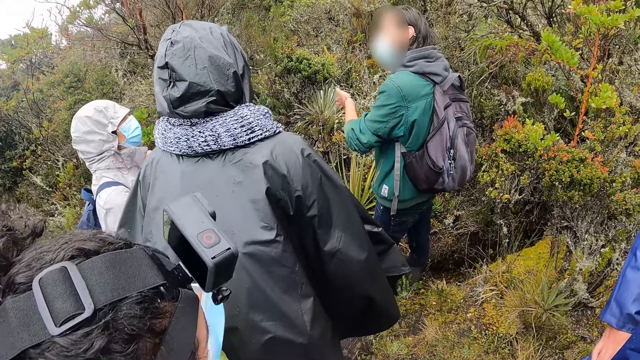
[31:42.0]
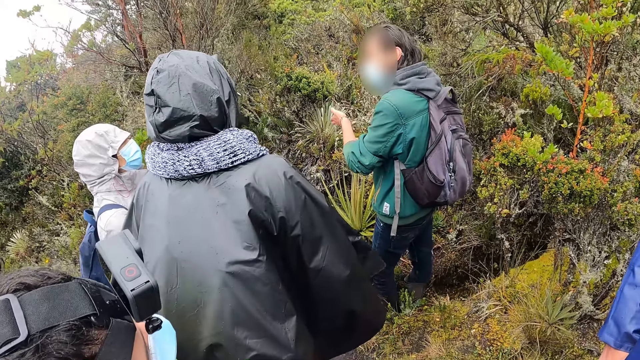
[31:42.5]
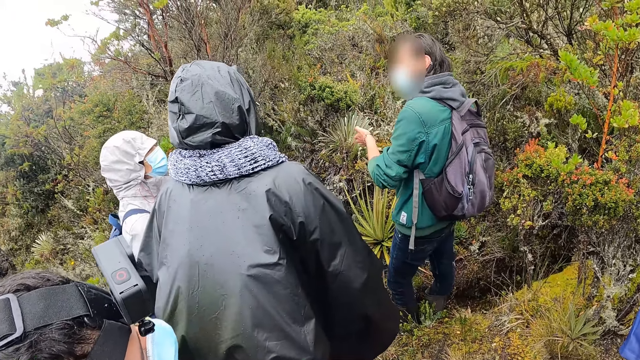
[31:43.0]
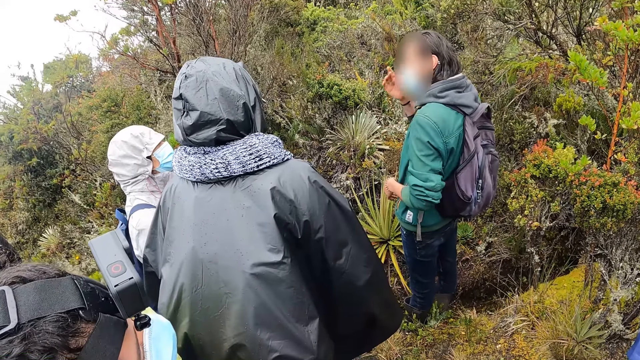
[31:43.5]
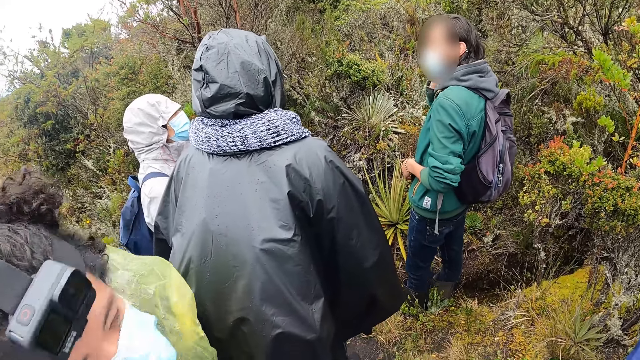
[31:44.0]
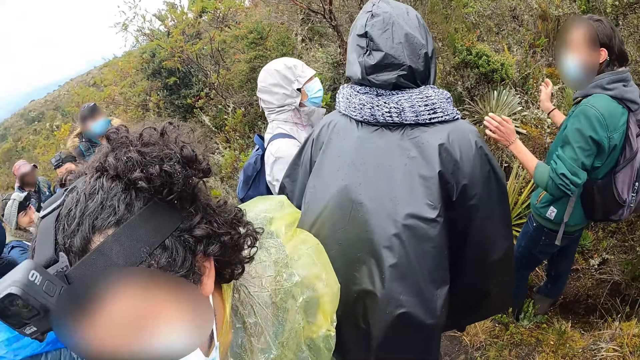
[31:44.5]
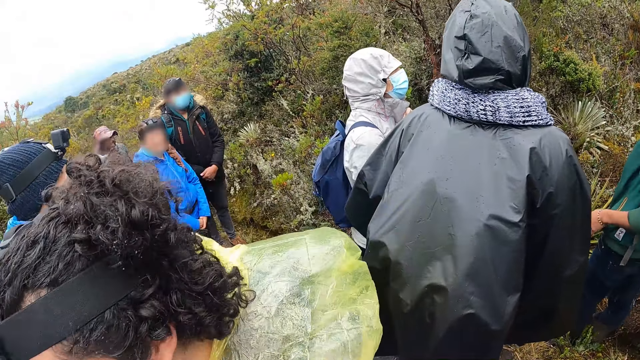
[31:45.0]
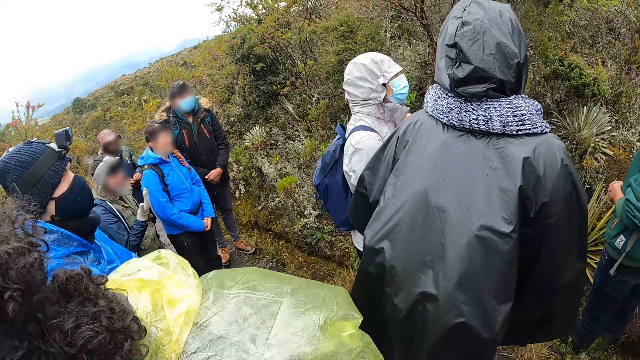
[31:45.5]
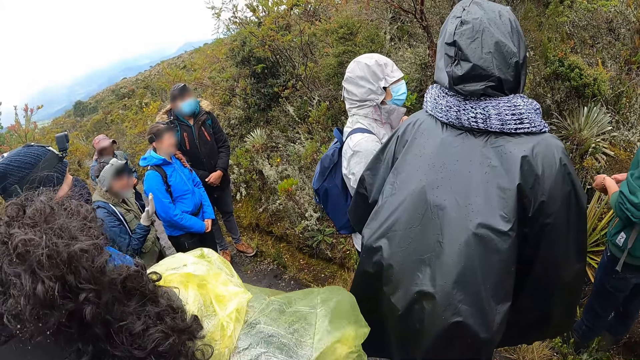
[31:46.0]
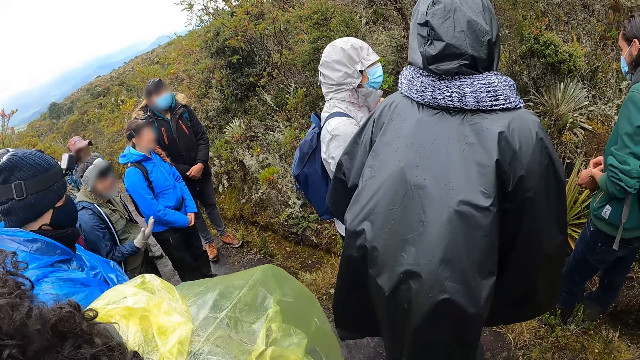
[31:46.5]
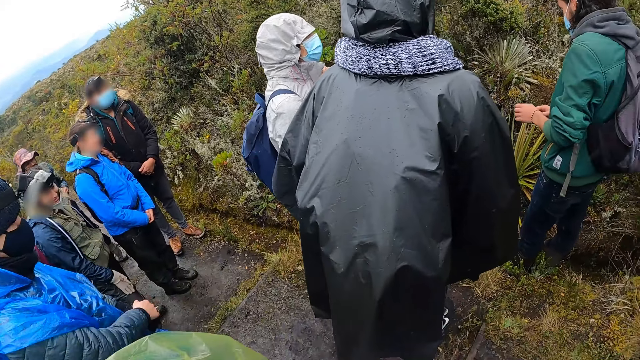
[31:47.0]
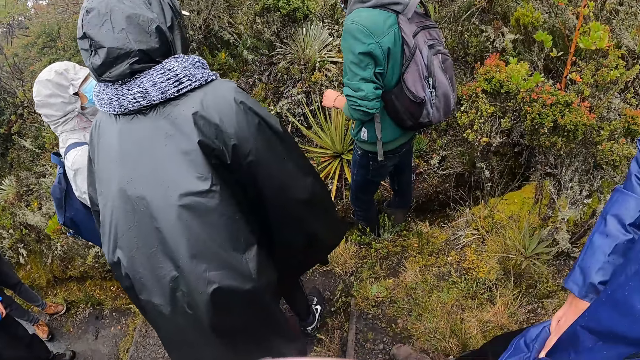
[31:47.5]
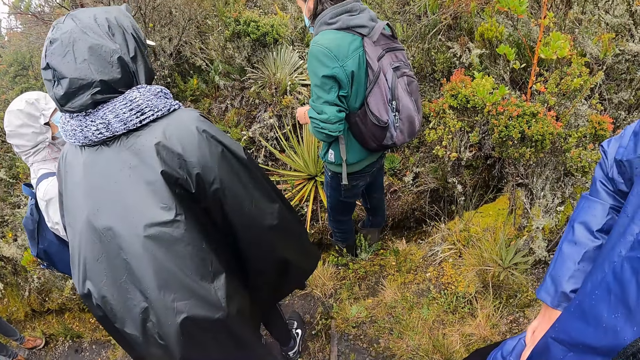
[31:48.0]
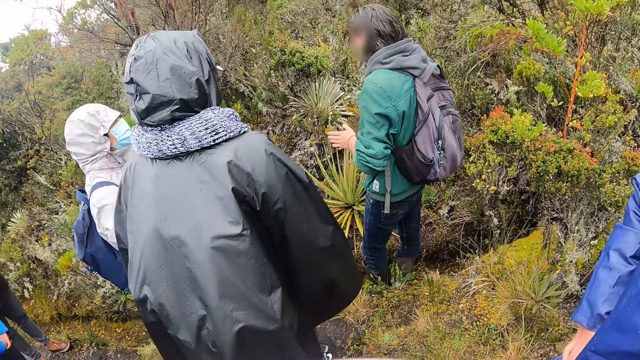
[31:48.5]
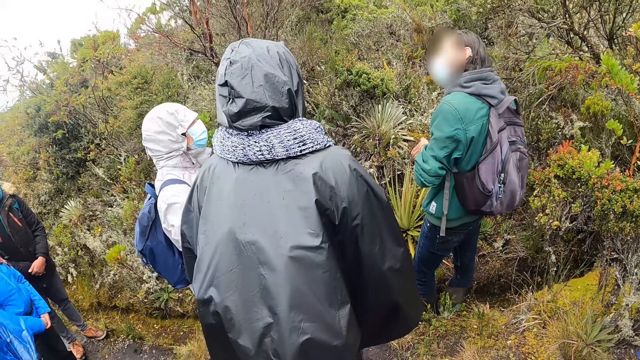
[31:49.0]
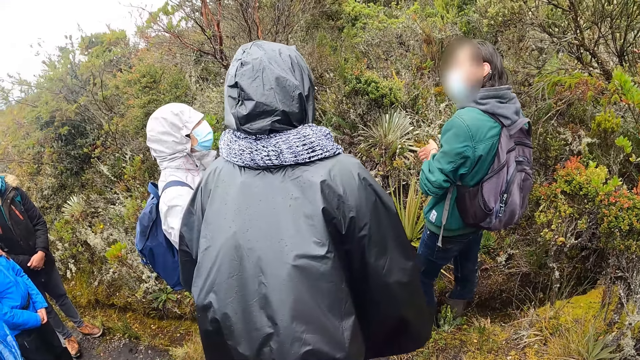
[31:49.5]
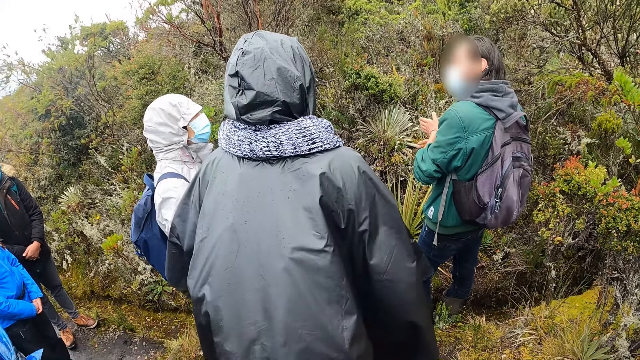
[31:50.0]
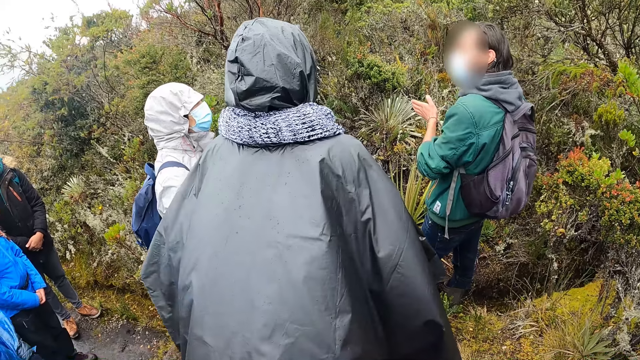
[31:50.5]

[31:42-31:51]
The man adjusts his hair with his right hand. Another man touches a bangle on his left hand with his right hand. A woman touches her thigh with her right hand.

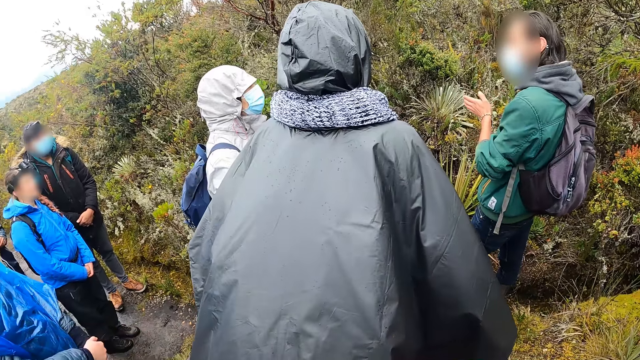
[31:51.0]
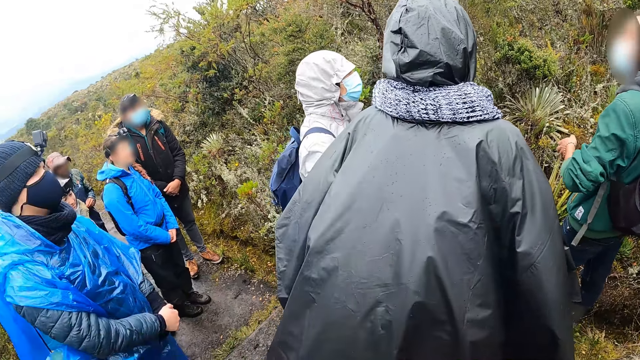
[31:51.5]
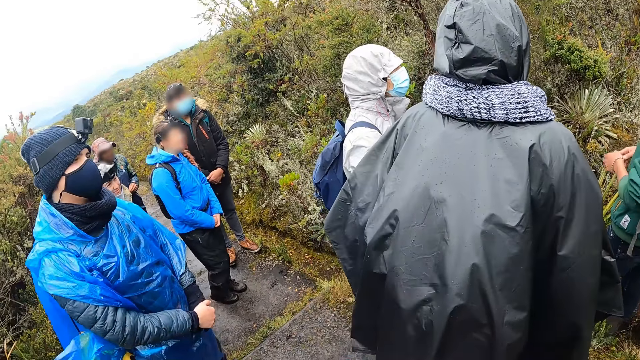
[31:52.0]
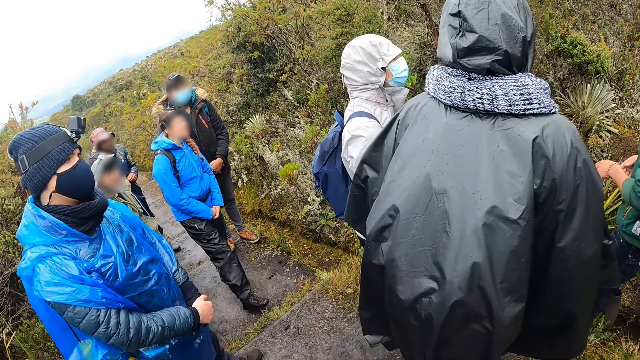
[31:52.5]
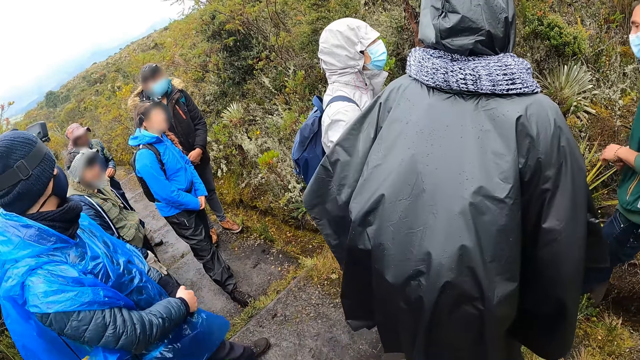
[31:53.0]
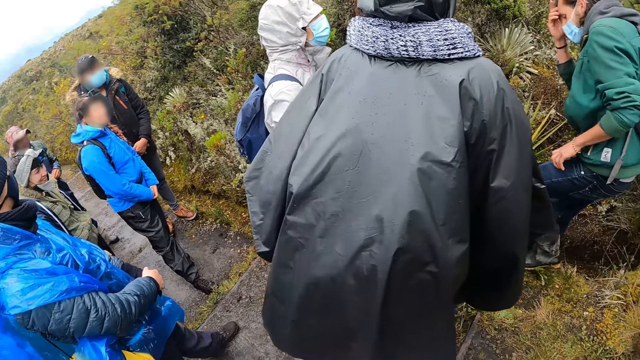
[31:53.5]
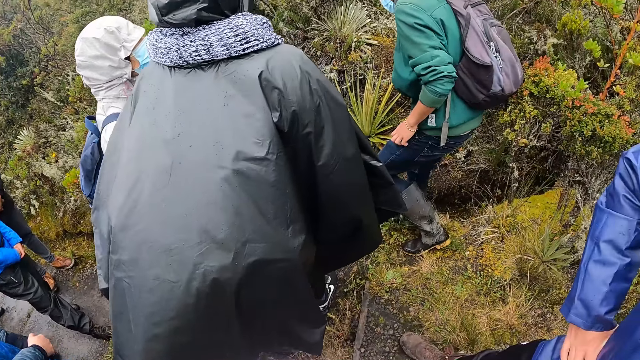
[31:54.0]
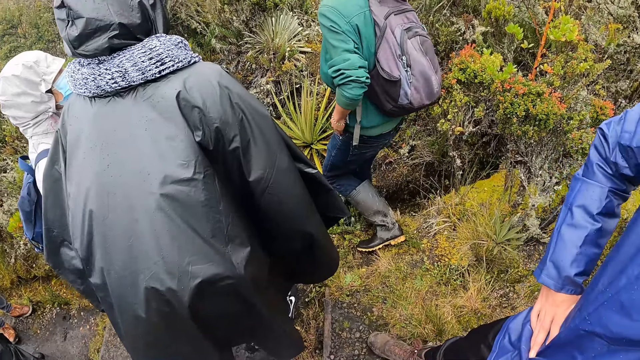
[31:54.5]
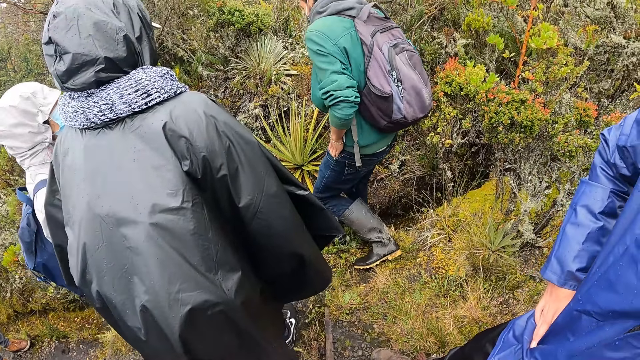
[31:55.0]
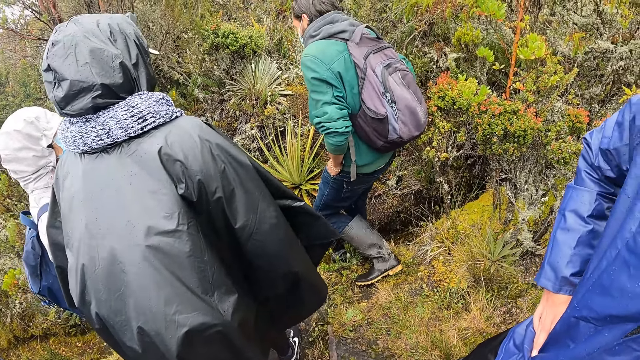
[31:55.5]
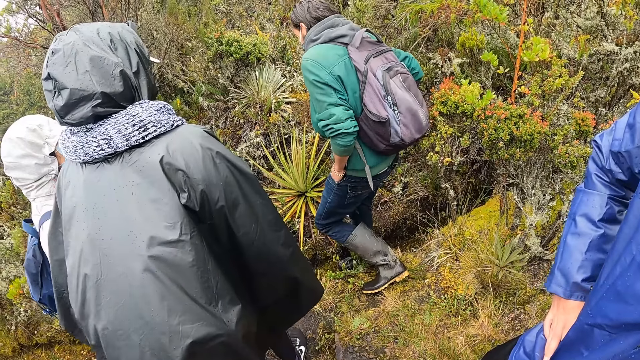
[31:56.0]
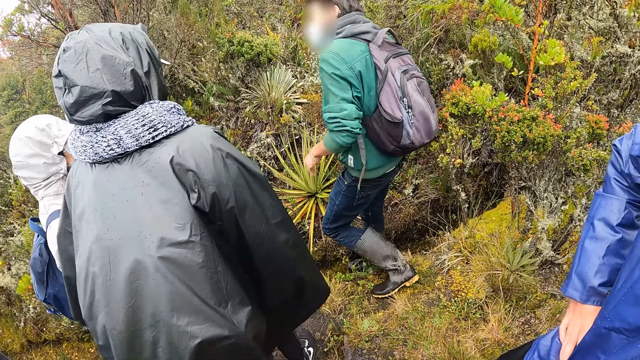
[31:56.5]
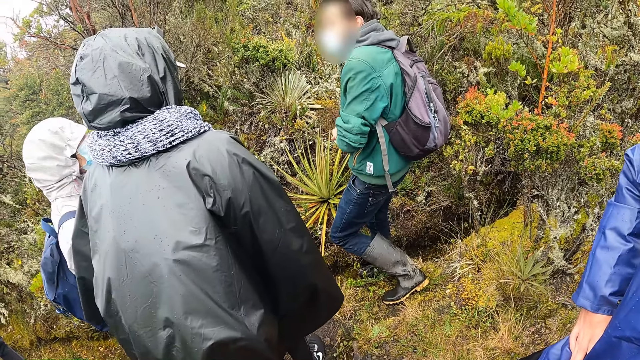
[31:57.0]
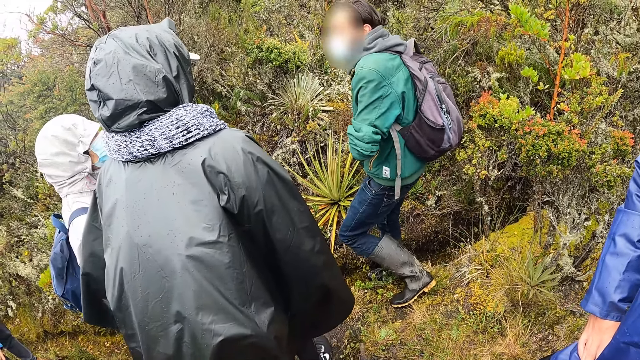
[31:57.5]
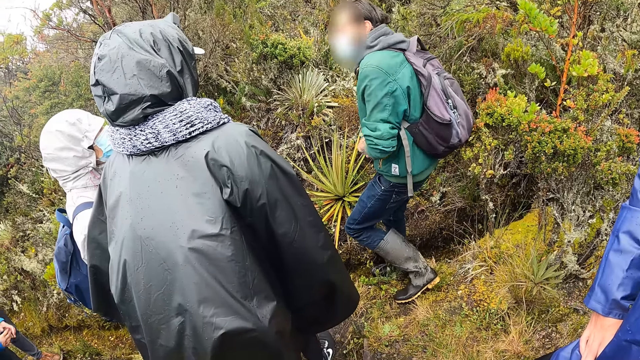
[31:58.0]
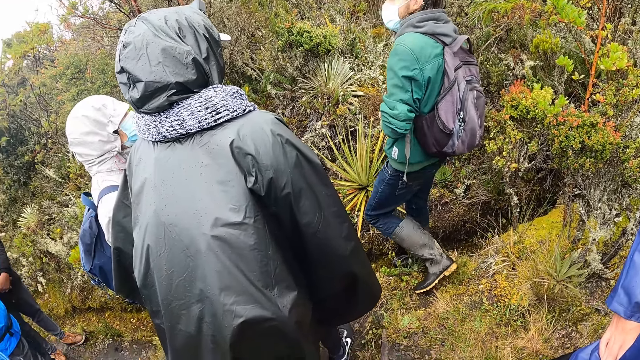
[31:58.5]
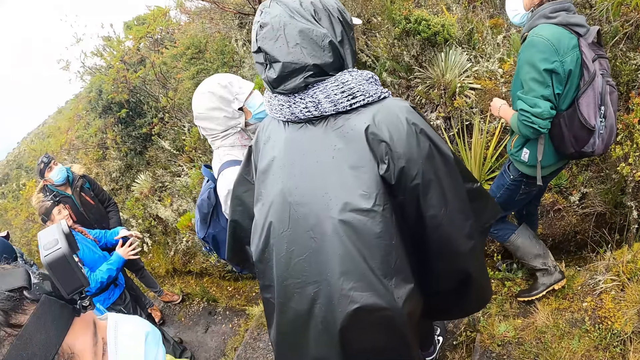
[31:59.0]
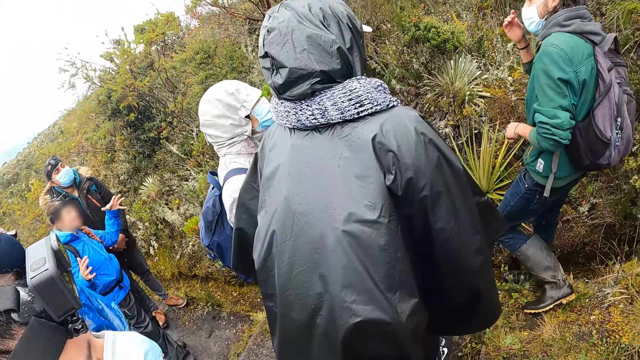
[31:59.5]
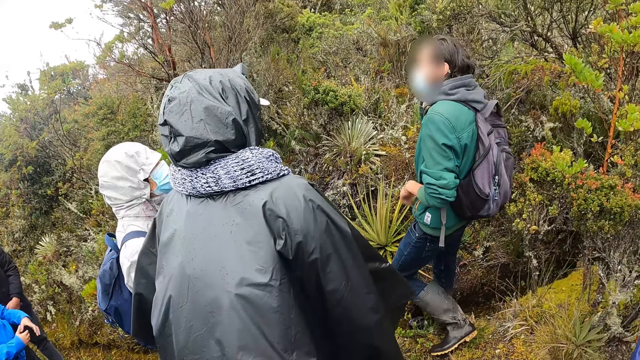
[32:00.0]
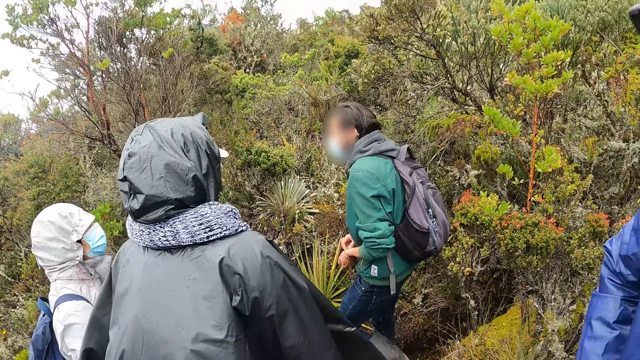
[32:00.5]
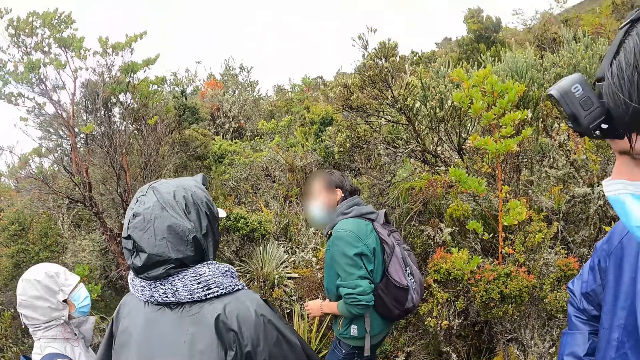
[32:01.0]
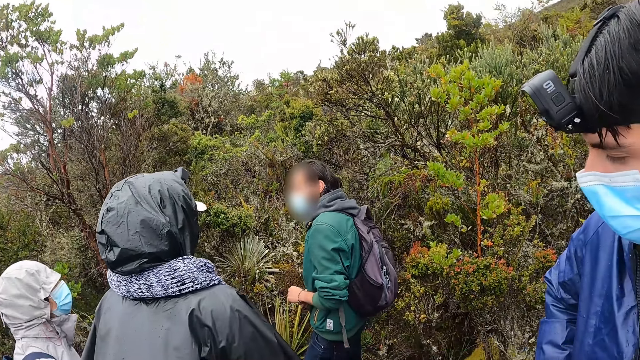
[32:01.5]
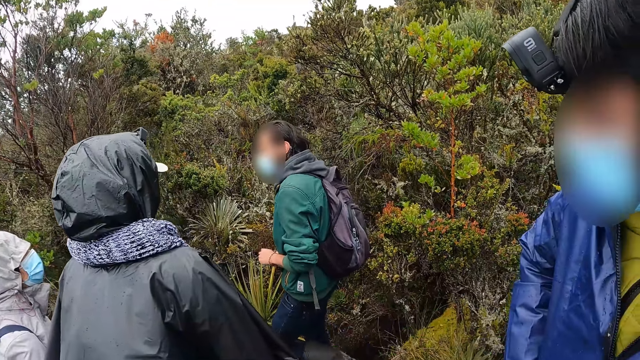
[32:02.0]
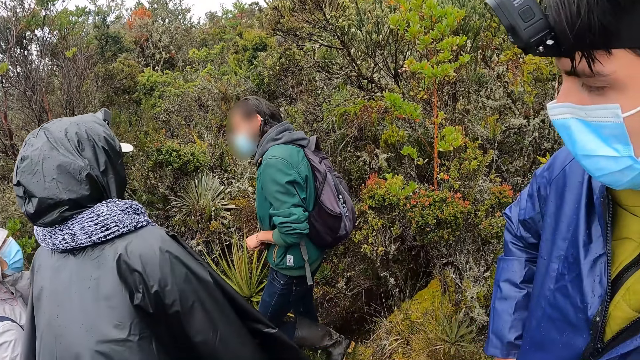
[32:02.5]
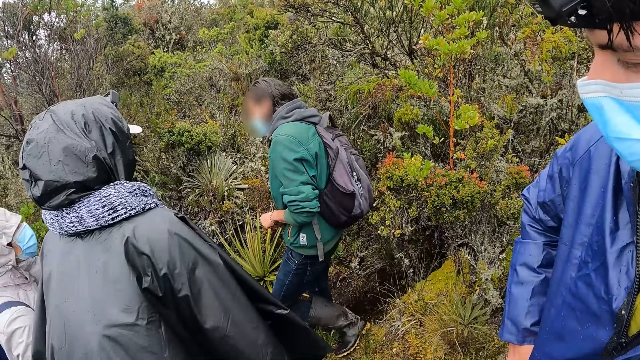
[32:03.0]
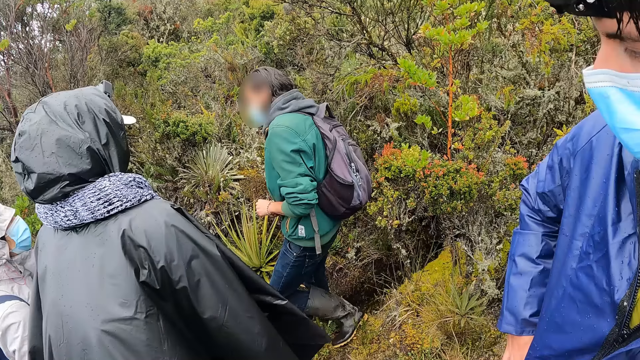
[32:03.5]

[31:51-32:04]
A woman puts her right leg forward. A man puts his left leg forward. Another man touches his face with his right hand. The other man puts his left hand in his pocket and rubs both hands together. Another woman interacts with the other man. The other man touches his face with his right hand and touches the bangle on his left hand with his right hand.
